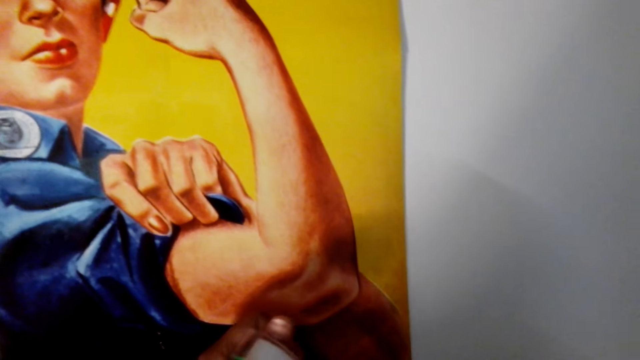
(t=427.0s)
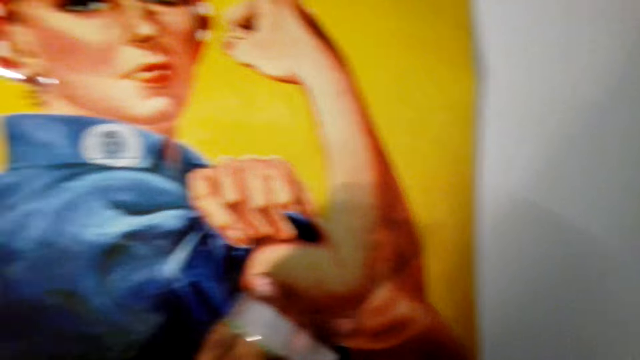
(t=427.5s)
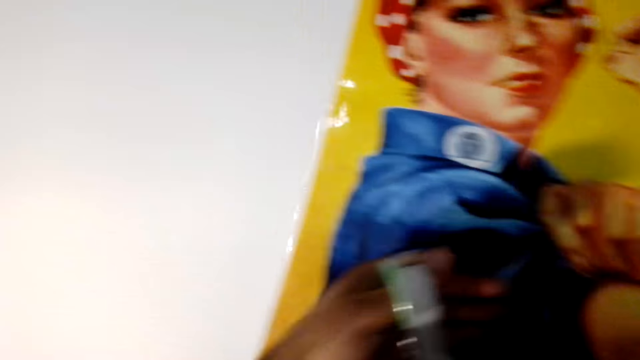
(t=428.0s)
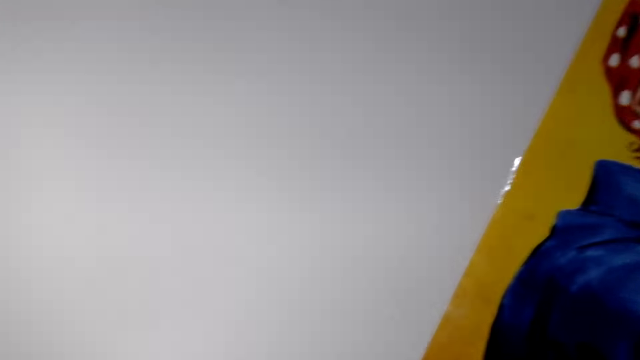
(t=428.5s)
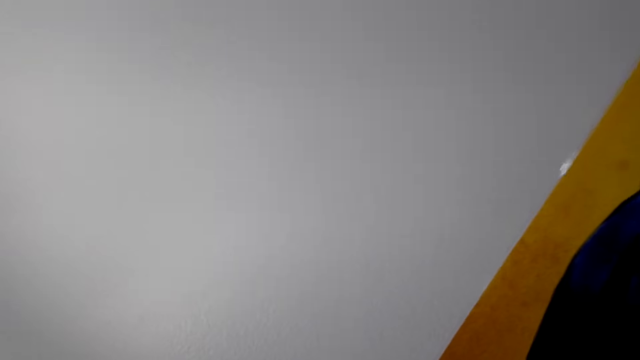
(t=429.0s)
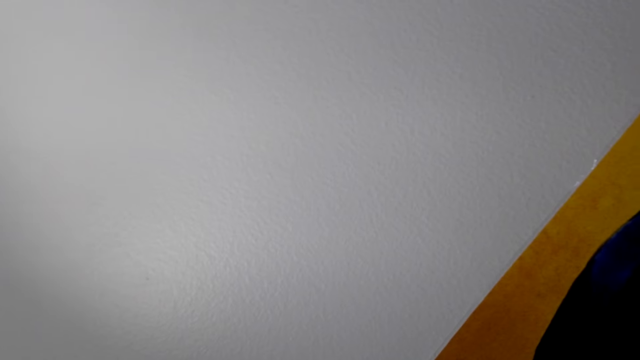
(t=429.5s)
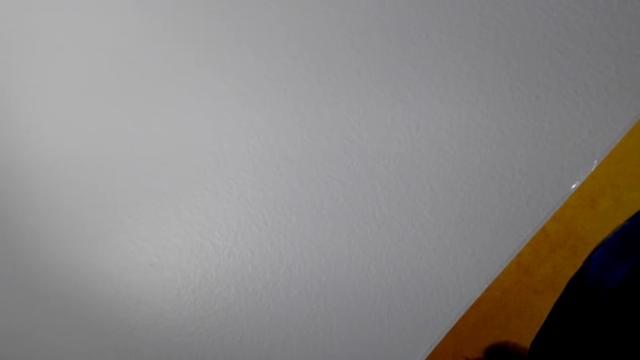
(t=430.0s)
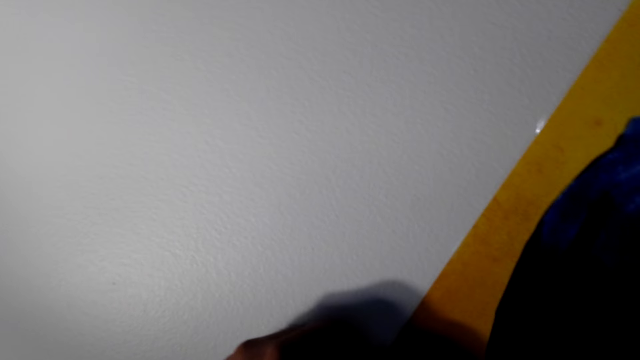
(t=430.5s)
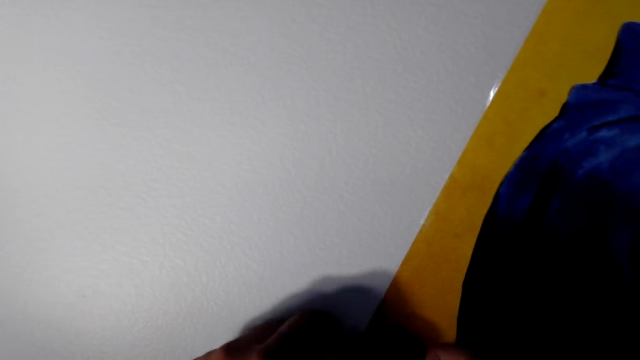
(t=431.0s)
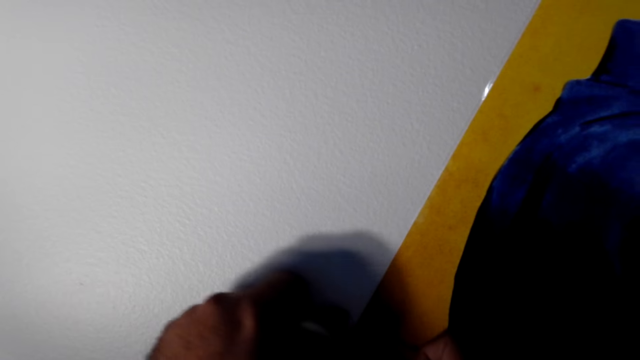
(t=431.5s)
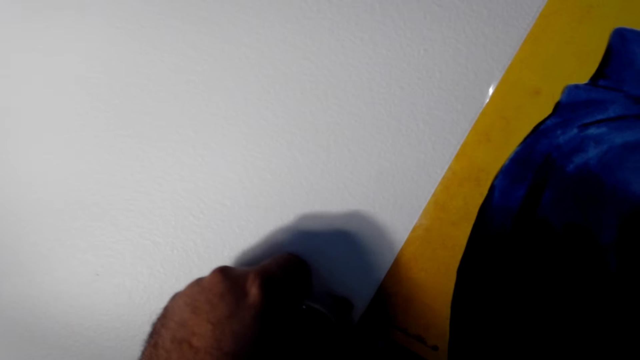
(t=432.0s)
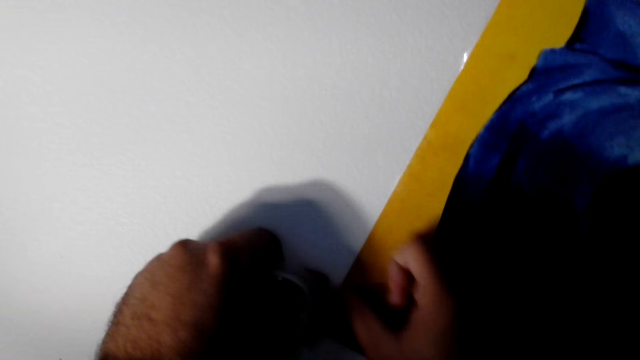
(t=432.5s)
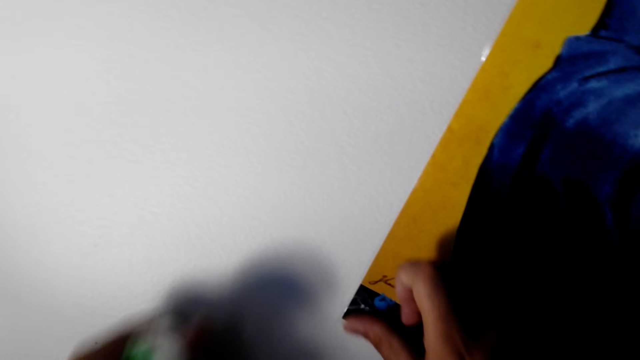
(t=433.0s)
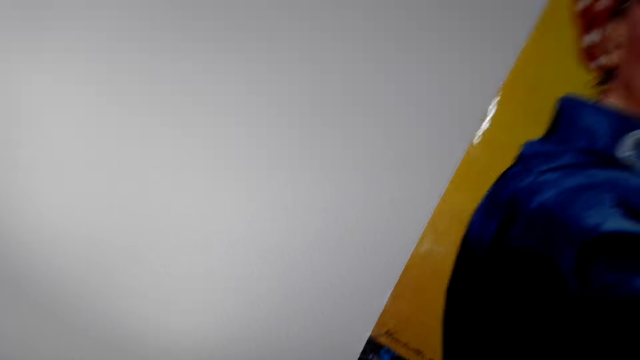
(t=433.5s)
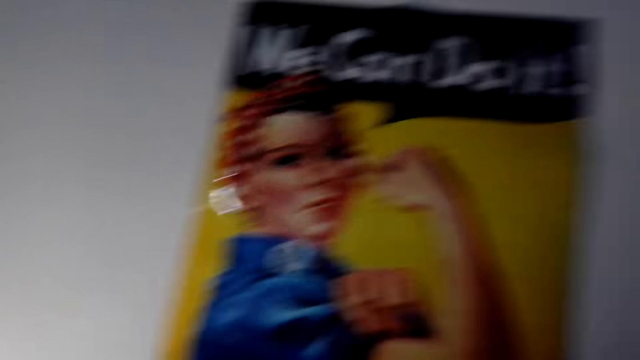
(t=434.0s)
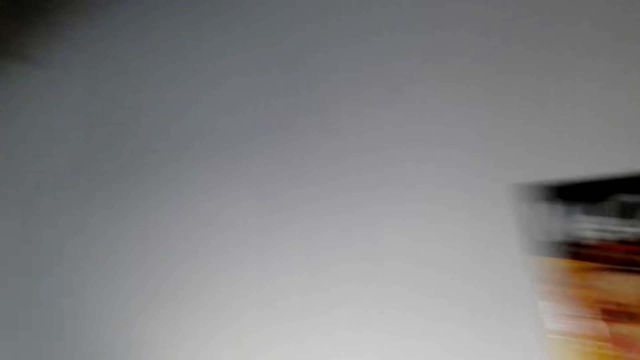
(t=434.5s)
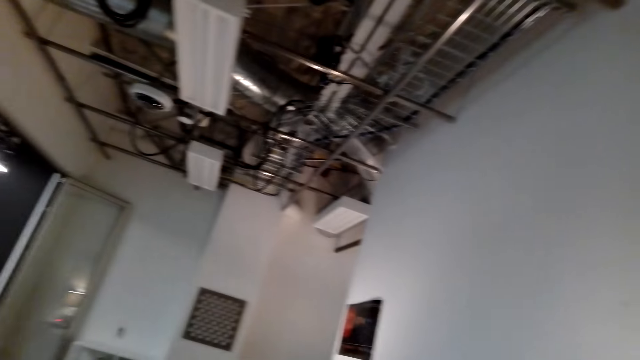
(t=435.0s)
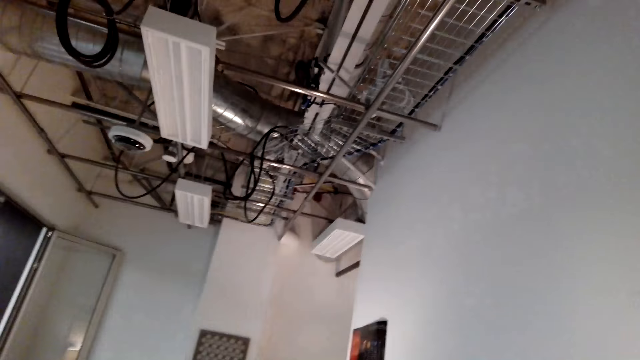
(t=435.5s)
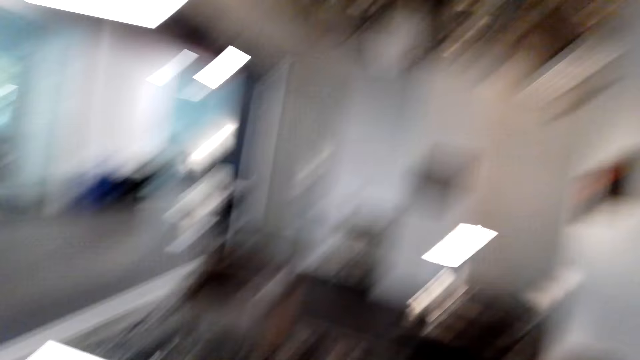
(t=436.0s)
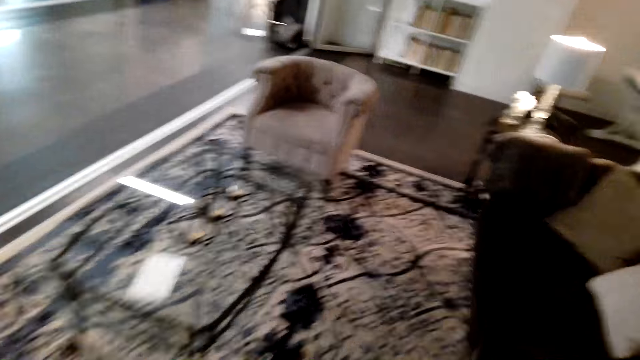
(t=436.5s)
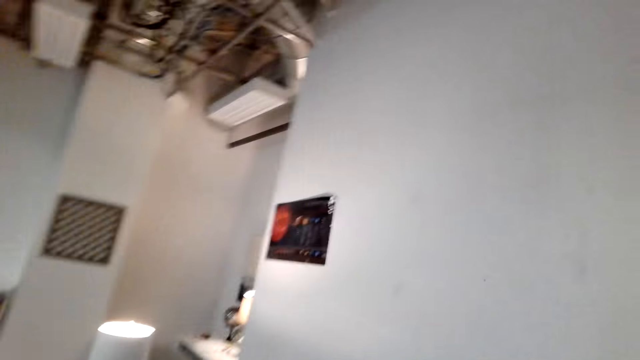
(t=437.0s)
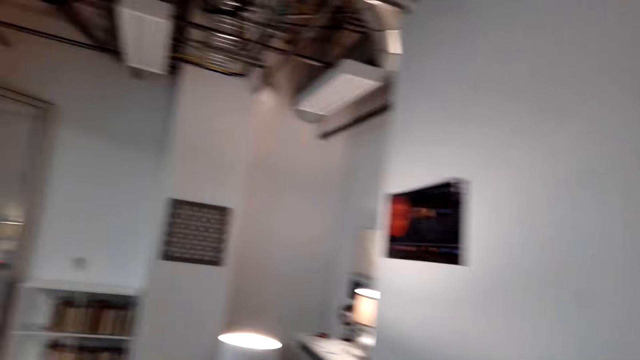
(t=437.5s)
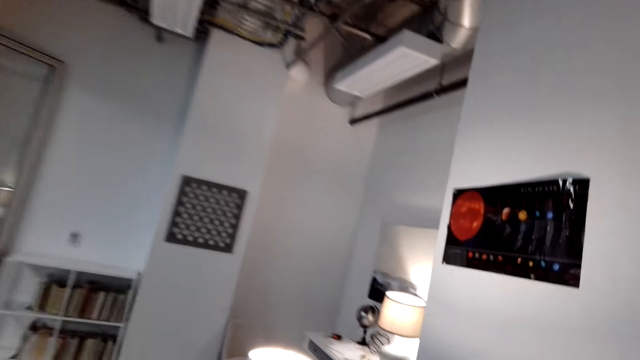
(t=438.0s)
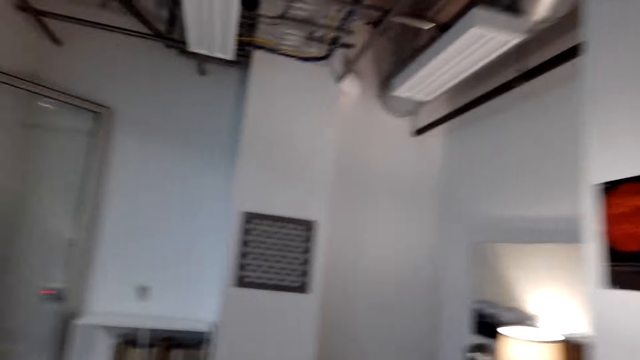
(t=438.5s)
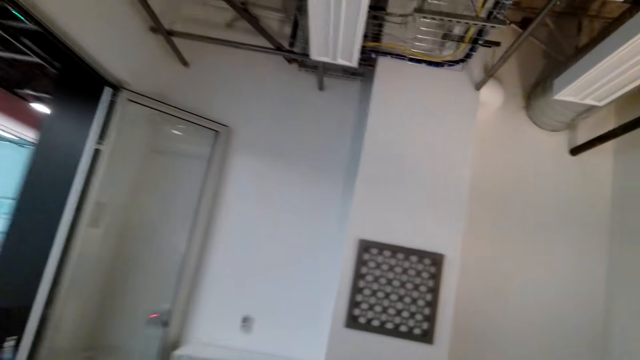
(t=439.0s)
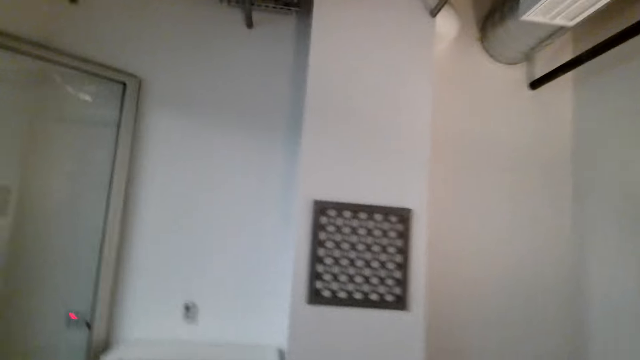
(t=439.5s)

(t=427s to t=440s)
The camera wearer sticks the tape on the wall. They pull the tape. They look around. They walk forward.

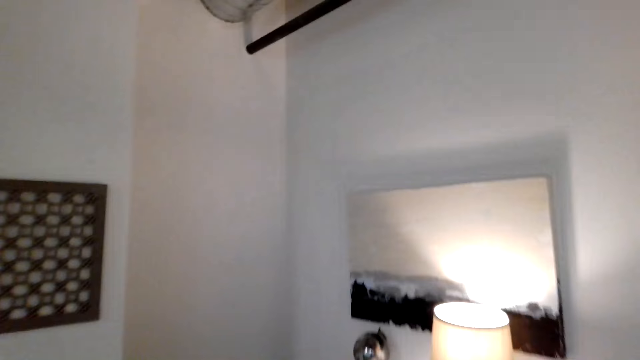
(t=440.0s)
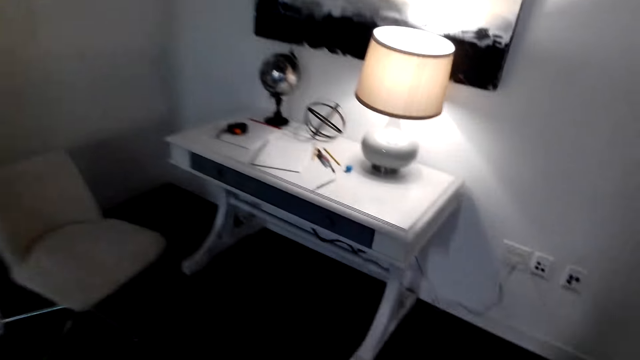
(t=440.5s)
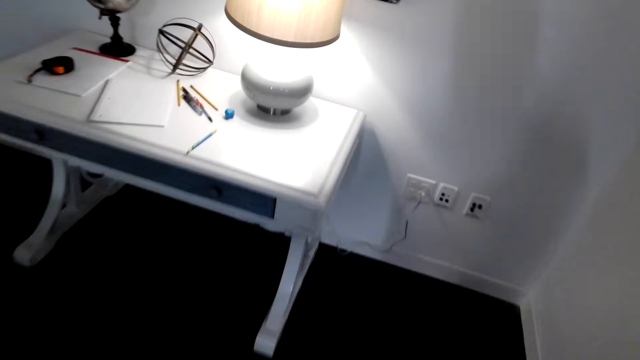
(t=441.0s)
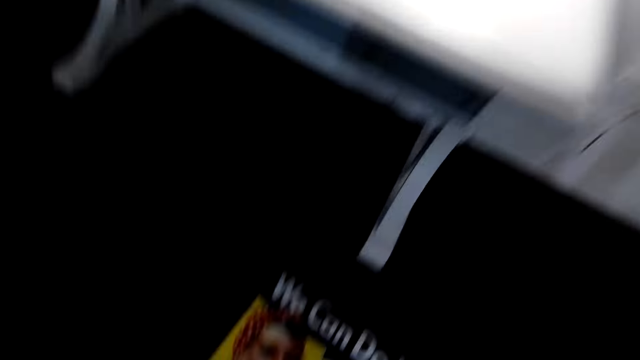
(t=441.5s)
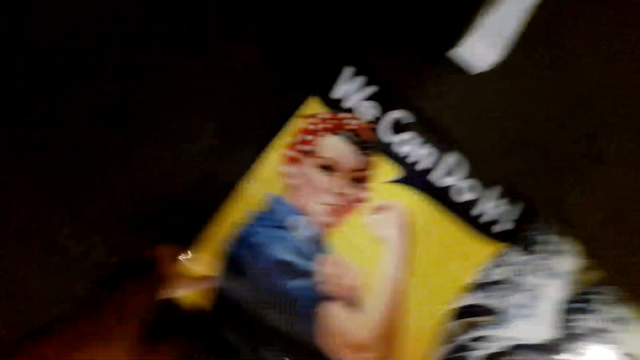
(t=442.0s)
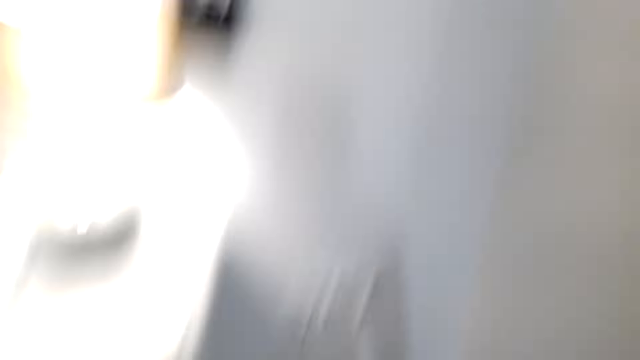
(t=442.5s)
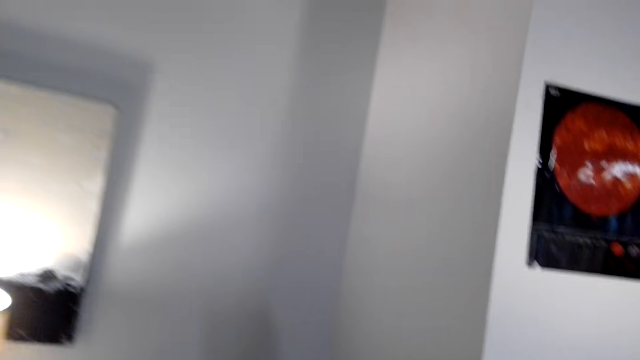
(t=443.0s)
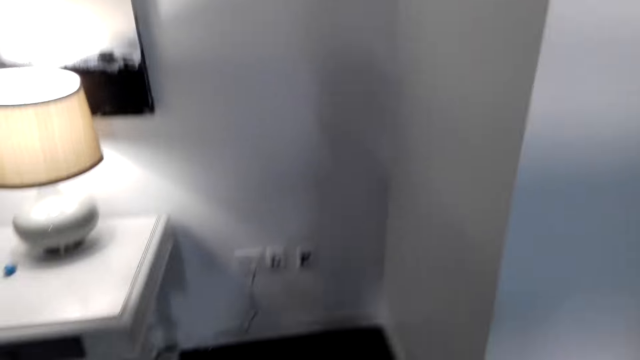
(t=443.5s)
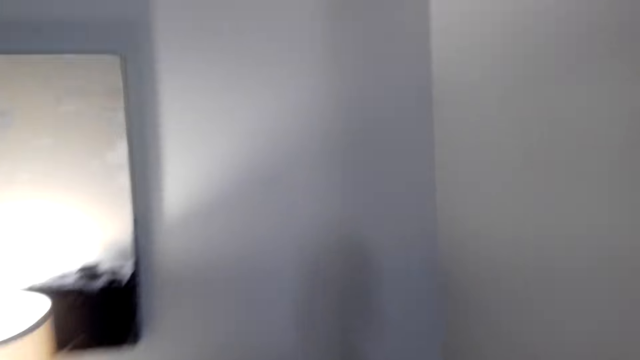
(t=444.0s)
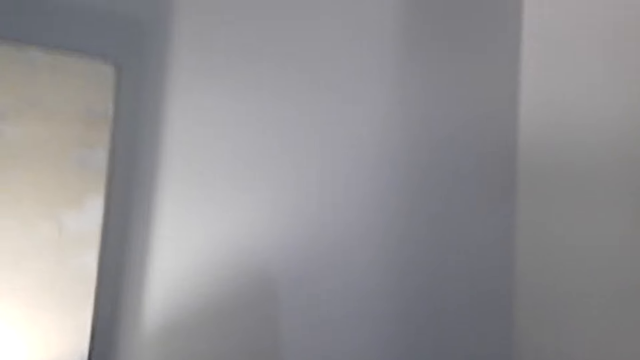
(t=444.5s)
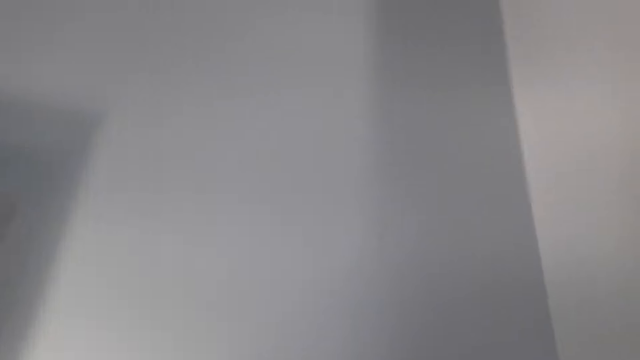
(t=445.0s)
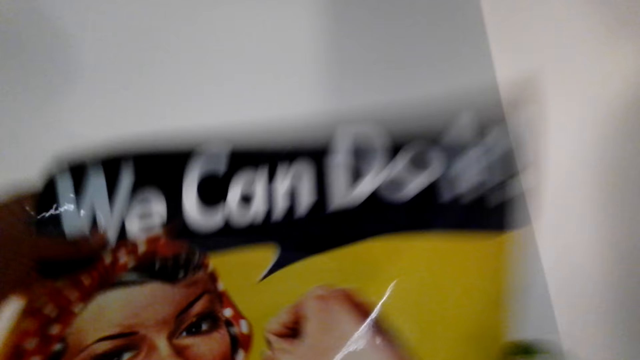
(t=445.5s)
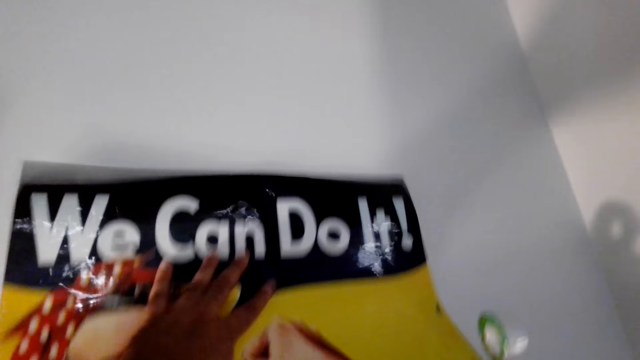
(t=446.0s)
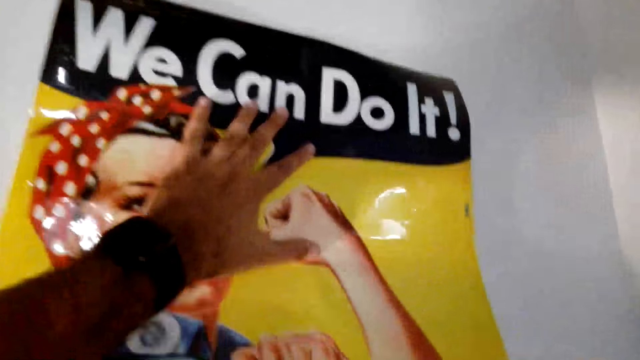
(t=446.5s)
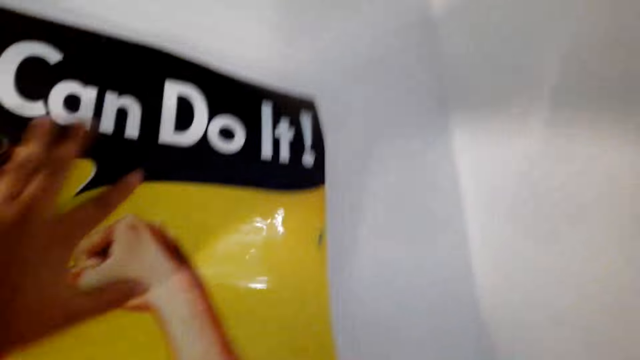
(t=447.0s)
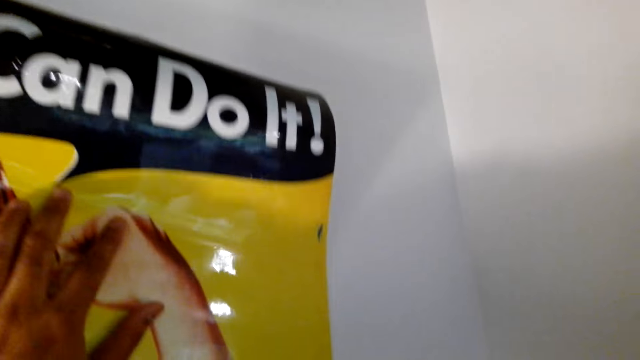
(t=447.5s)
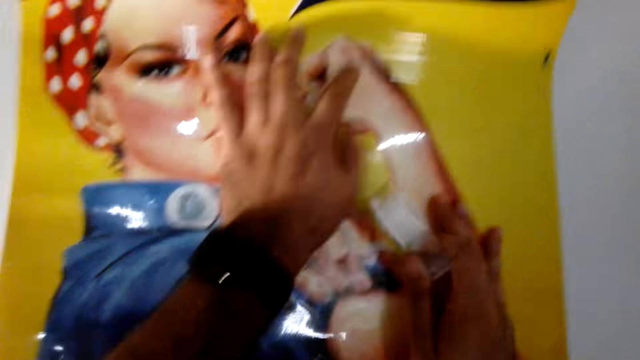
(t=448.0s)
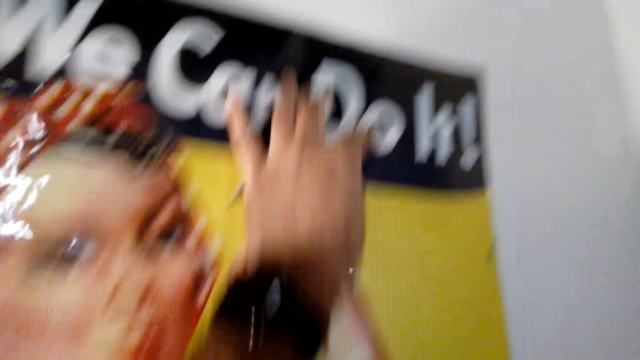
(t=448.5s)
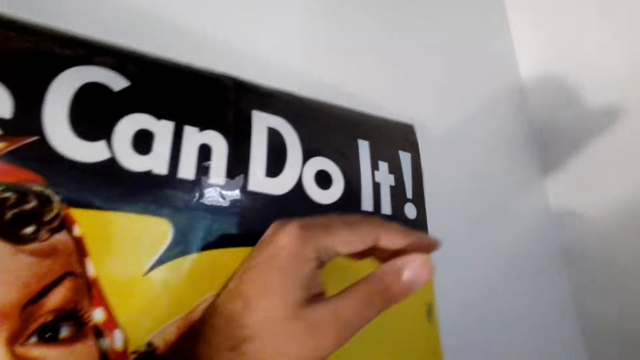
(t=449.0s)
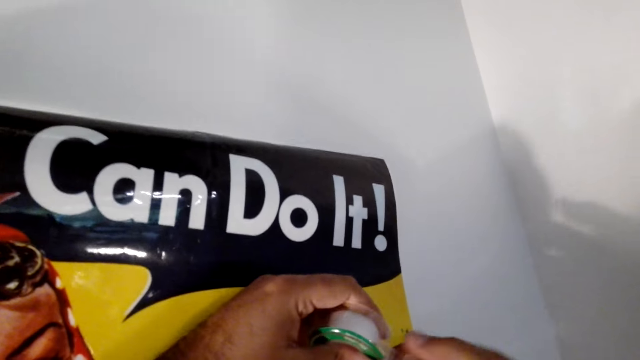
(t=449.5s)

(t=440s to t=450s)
The camera wearer picks up the wall paper. They walk around. They lay the wall paper on the wall.
